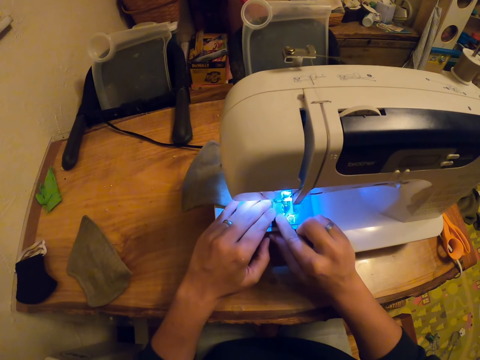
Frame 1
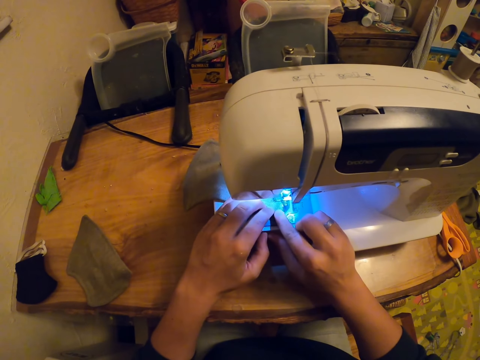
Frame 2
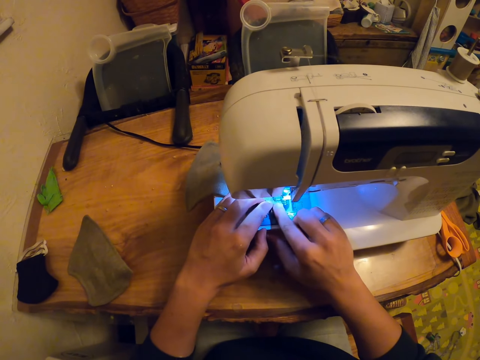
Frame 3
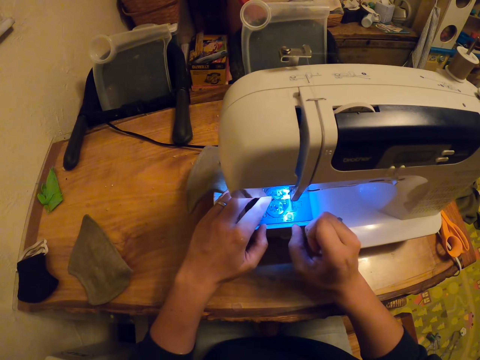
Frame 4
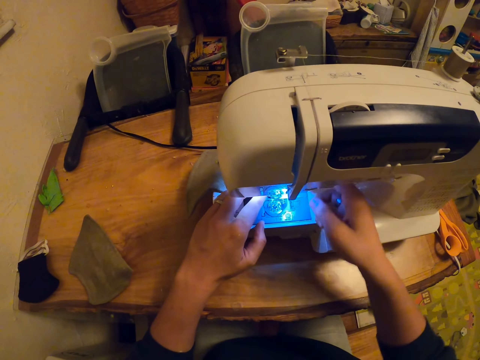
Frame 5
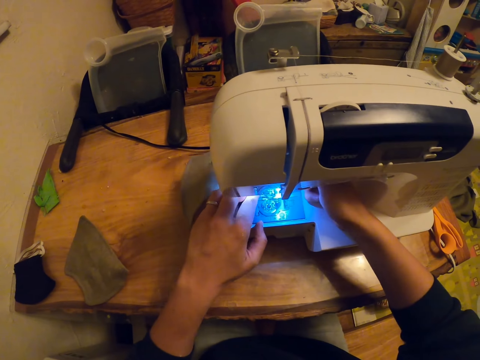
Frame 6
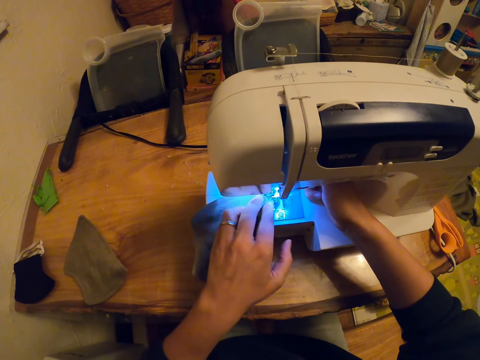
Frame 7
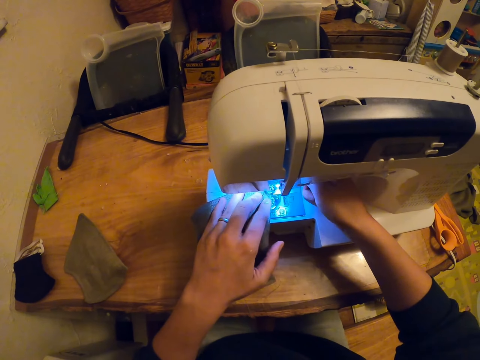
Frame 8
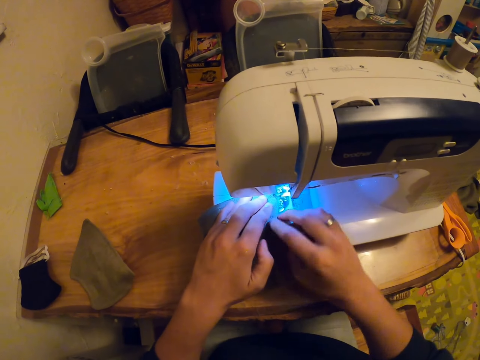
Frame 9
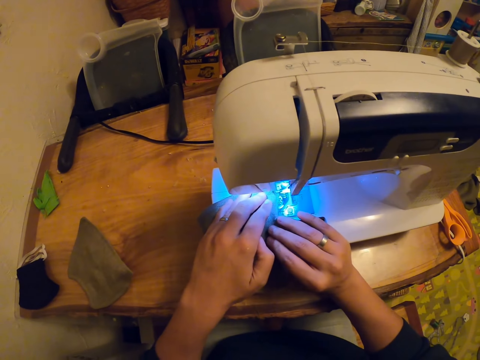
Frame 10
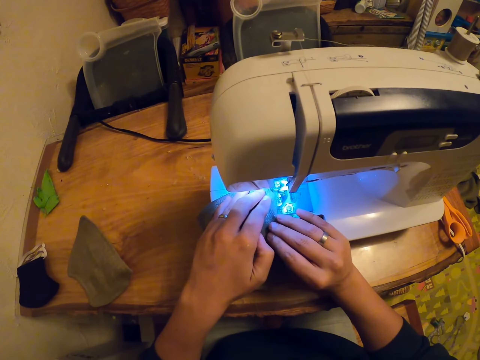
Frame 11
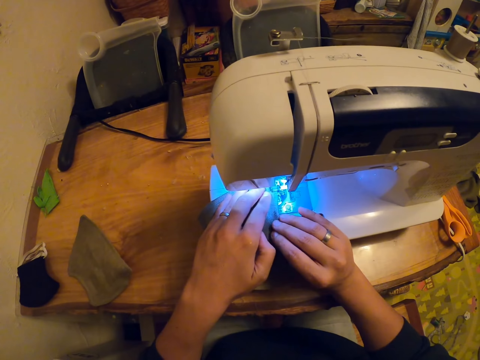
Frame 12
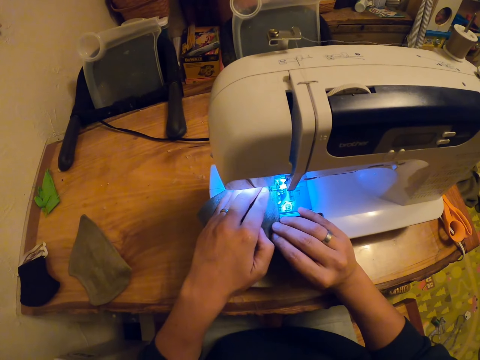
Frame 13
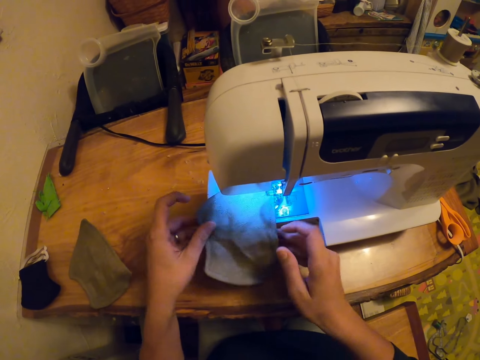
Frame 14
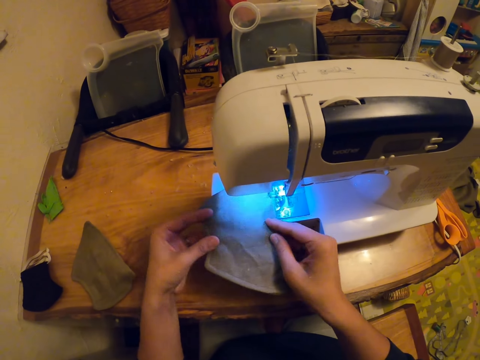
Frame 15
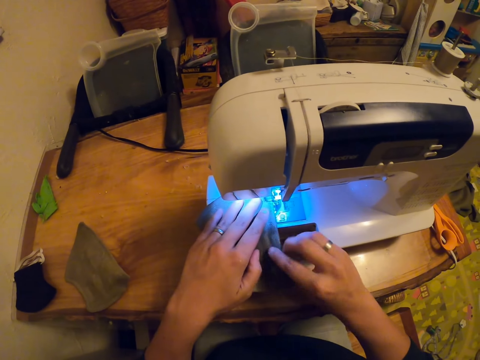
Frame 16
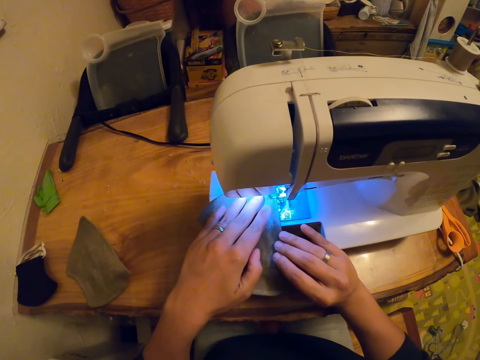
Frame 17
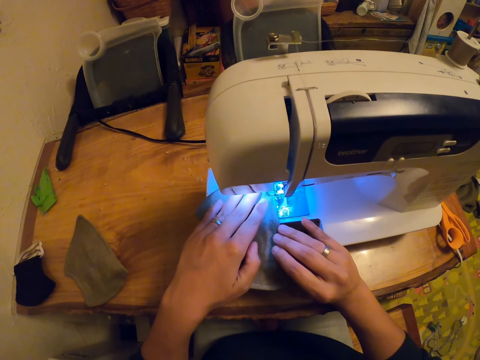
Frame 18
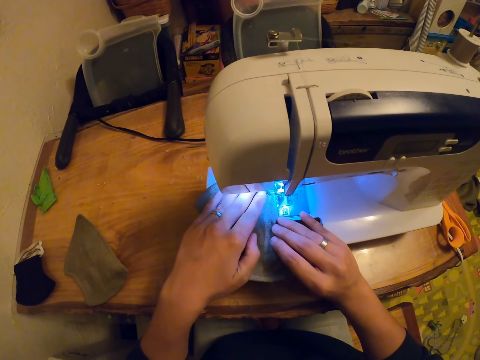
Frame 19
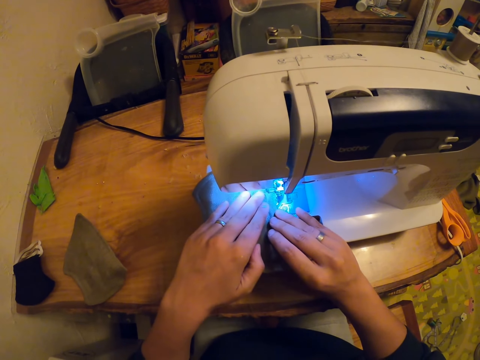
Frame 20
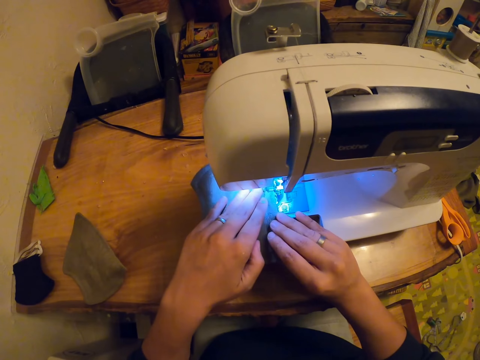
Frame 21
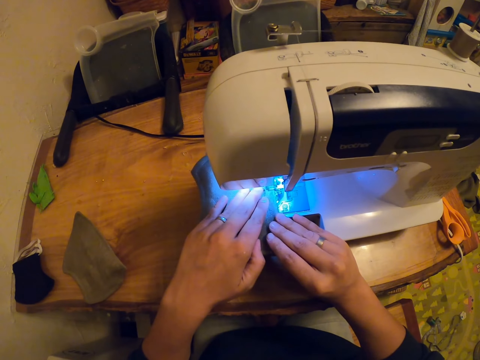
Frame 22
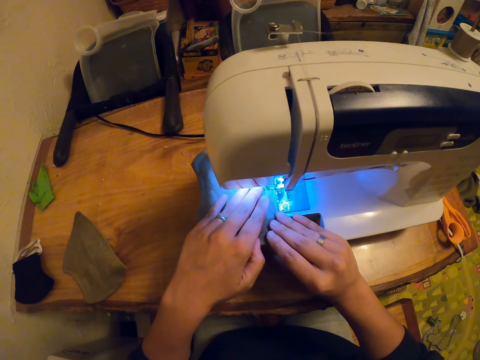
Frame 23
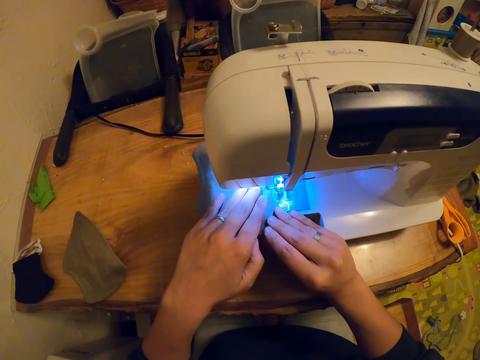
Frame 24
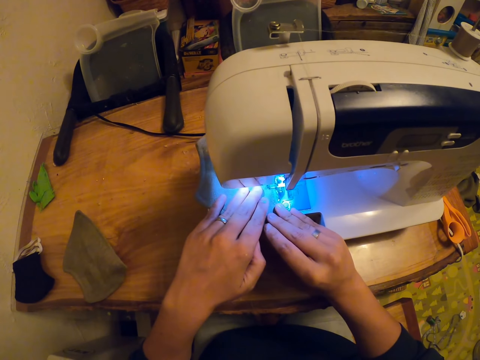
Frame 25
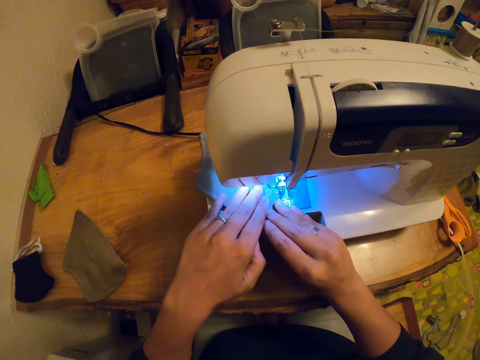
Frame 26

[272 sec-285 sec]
The camera wearer operates a sewing machine. They rotate a fabric. They hold the fabric with both hands. They sew the fabric. They straighten the fabric. They sew the fabric.

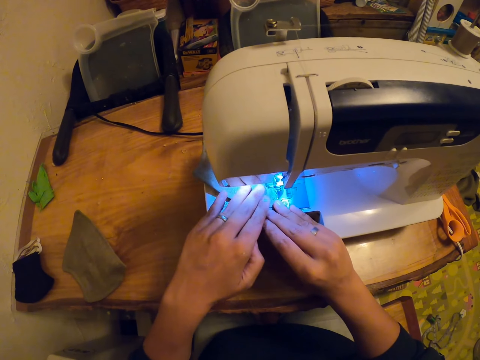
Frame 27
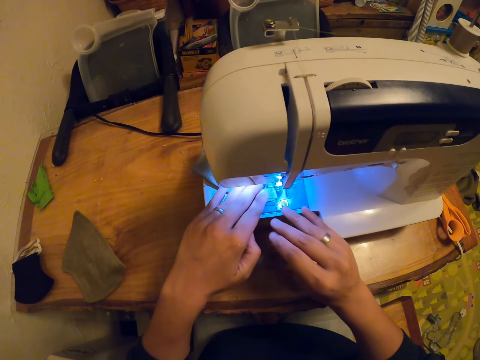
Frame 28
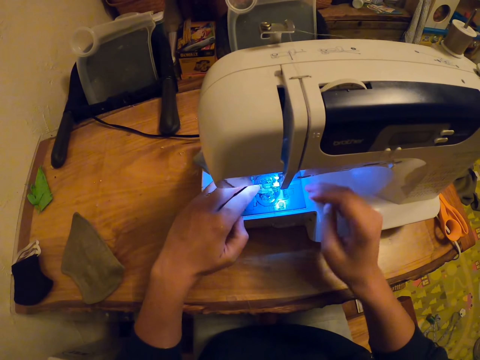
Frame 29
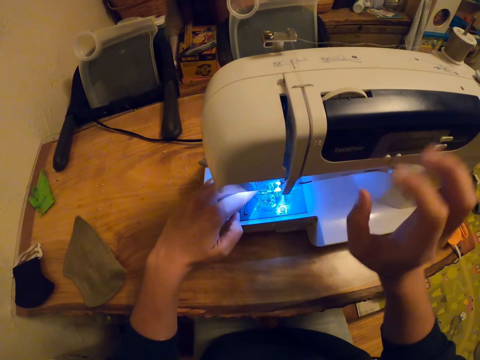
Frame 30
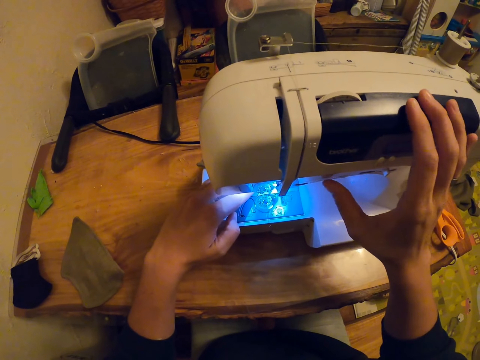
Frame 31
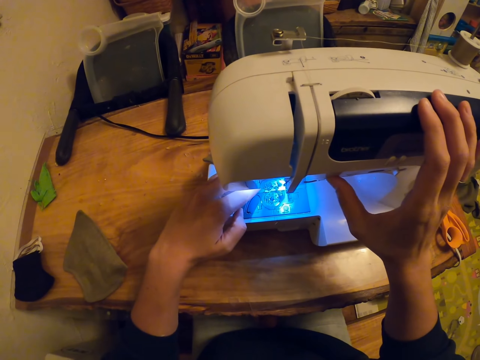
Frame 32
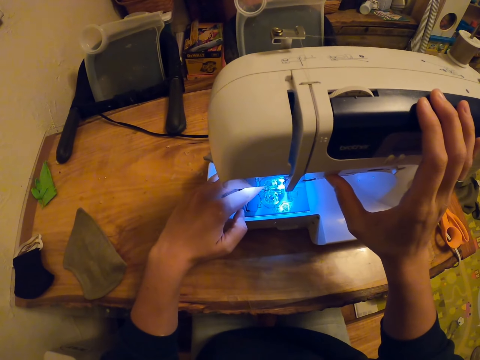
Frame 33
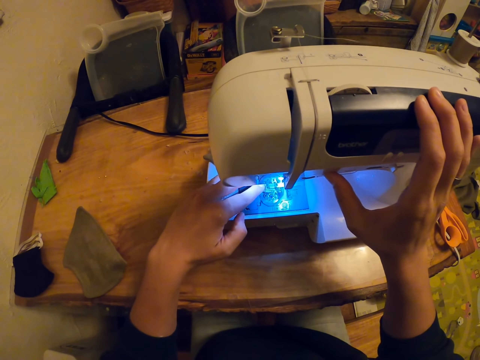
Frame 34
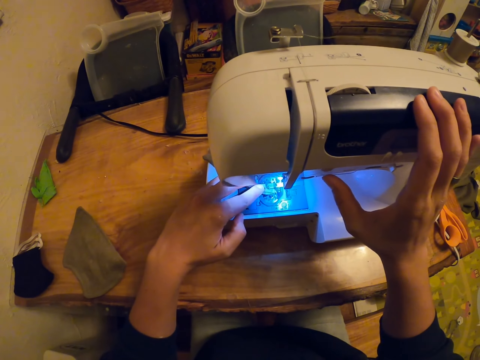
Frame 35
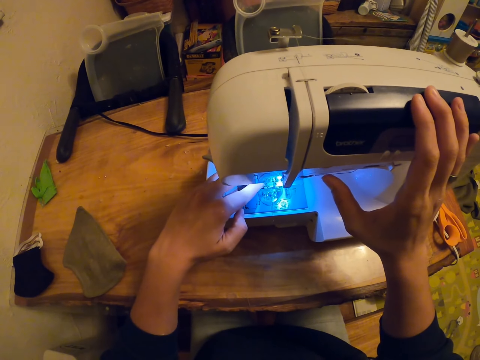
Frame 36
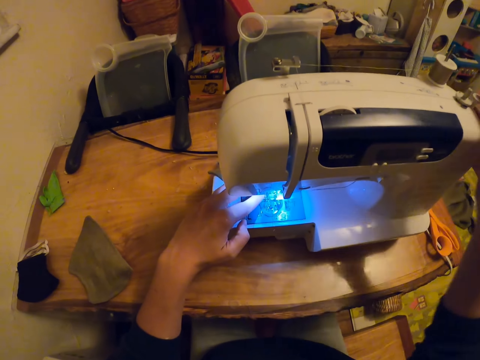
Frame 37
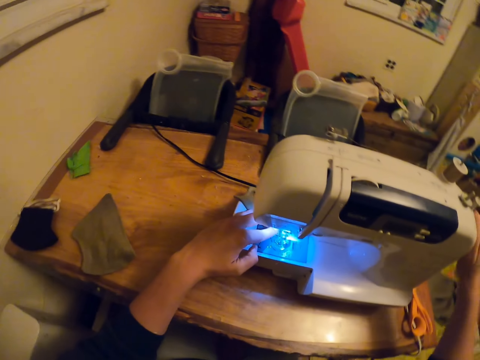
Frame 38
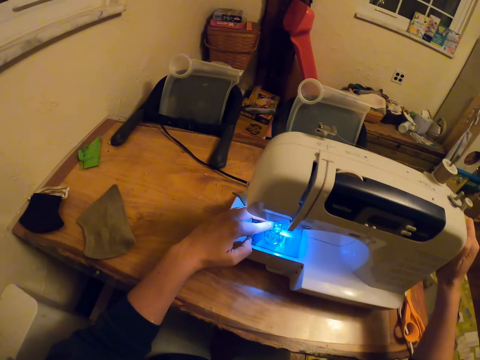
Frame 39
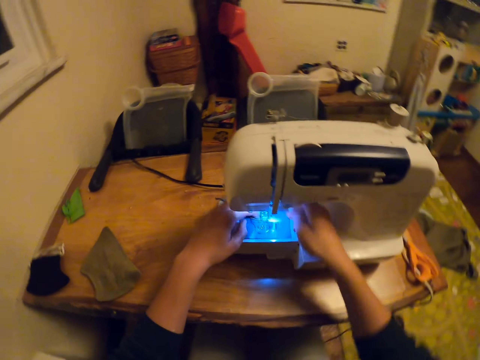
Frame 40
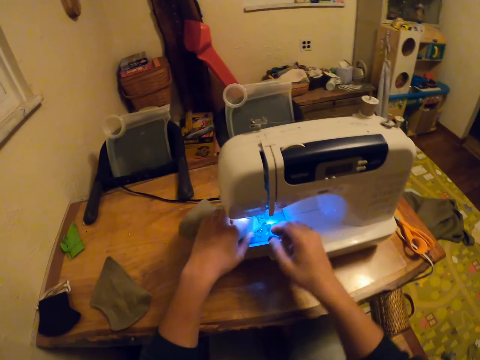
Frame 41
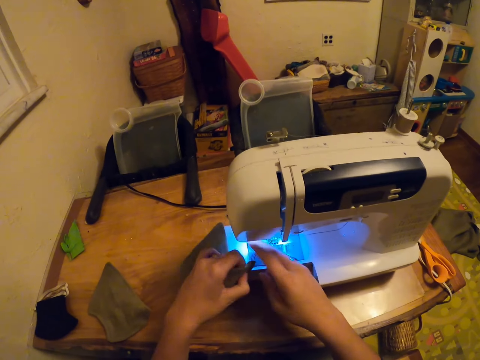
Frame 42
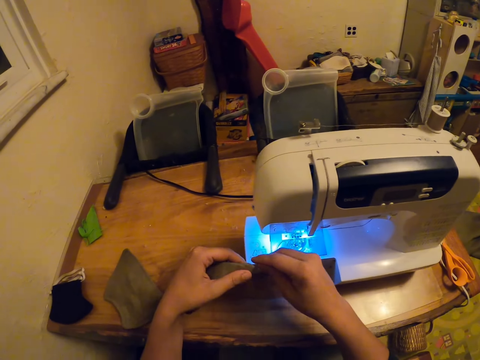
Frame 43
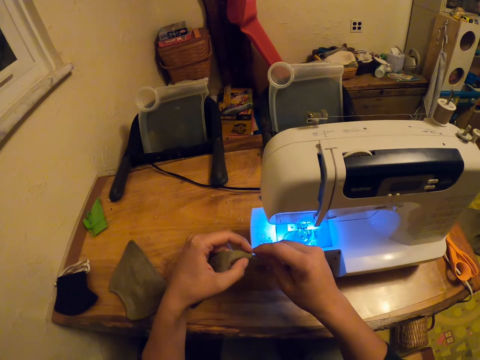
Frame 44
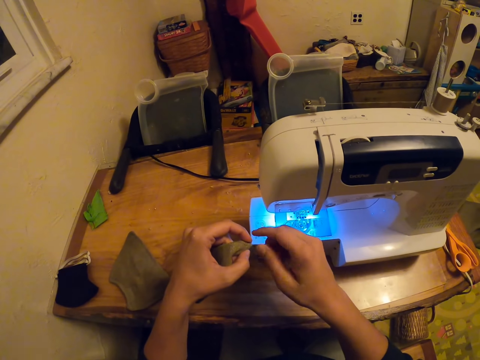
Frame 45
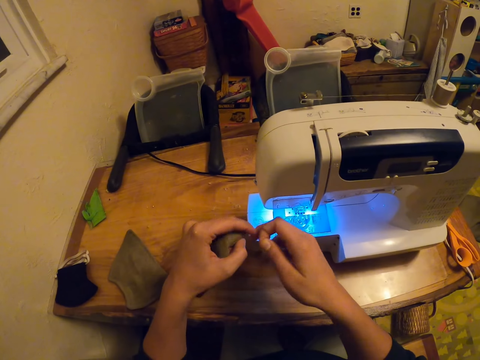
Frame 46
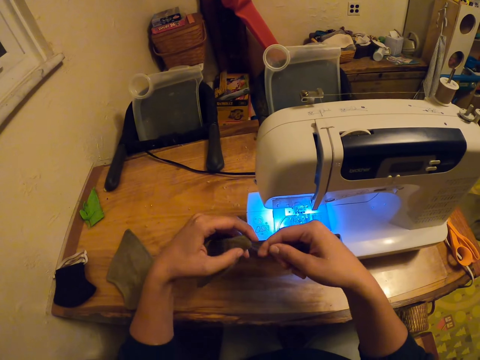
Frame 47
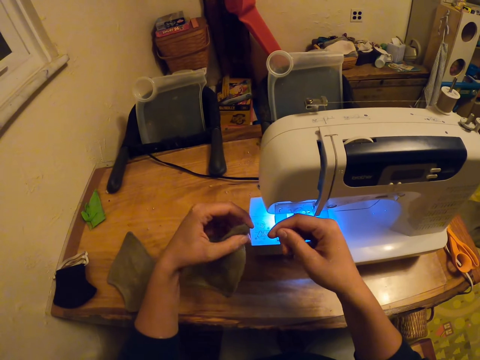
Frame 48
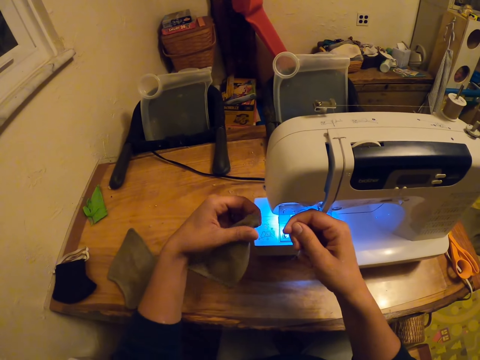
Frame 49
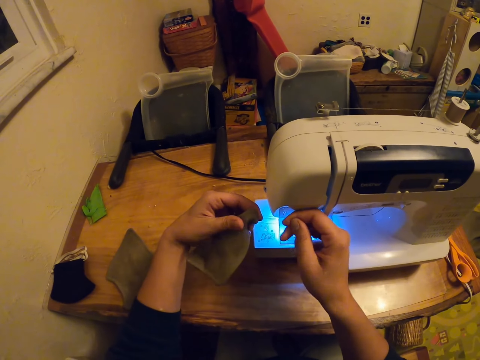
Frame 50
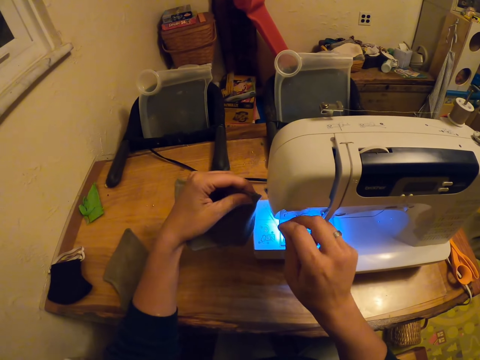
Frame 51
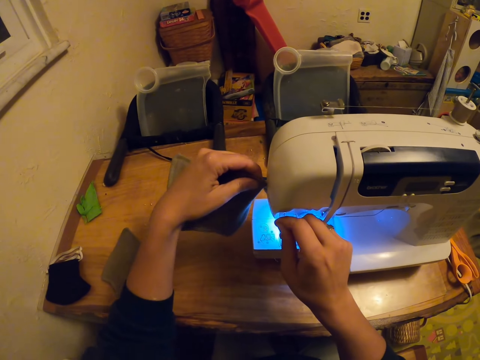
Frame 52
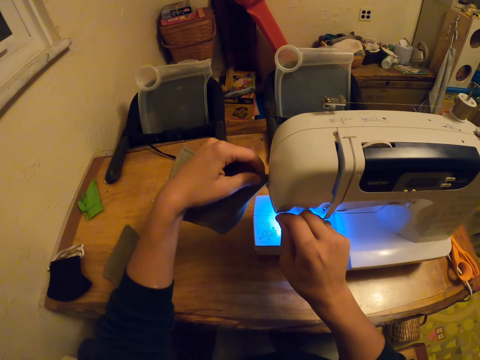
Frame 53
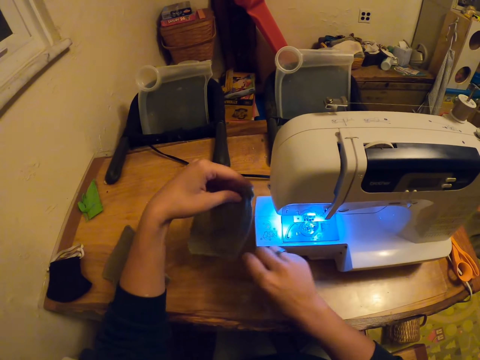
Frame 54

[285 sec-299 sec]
The camera wearer holds the sewing machine. They hold the wheel. They remove the cloth from the presser foot. They pull a thread. They cut the thread.
